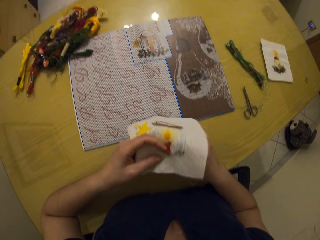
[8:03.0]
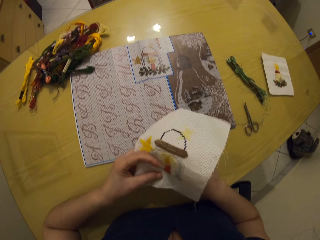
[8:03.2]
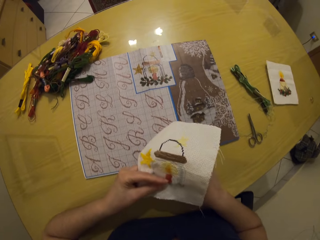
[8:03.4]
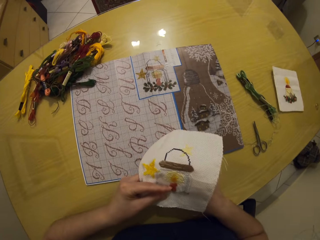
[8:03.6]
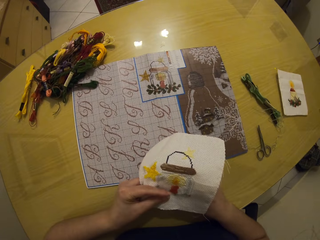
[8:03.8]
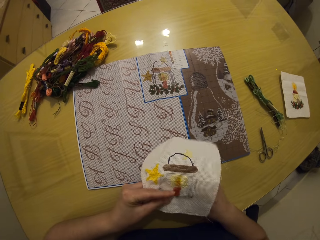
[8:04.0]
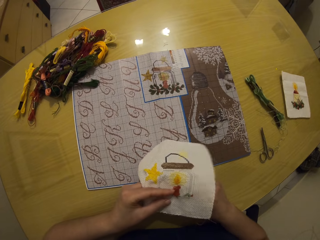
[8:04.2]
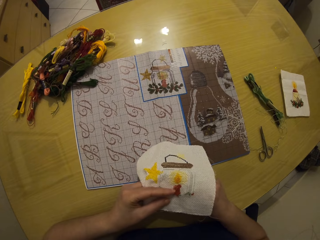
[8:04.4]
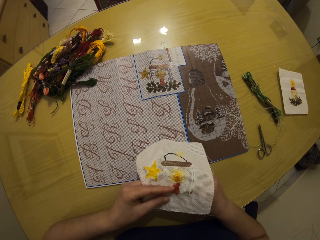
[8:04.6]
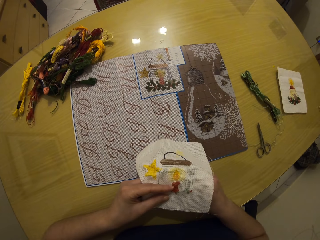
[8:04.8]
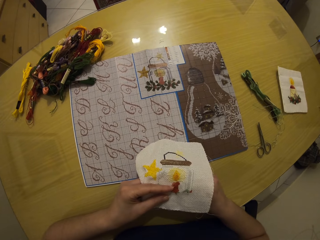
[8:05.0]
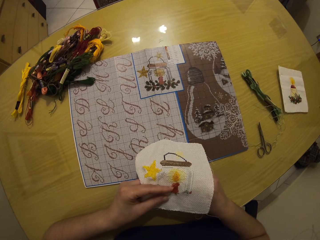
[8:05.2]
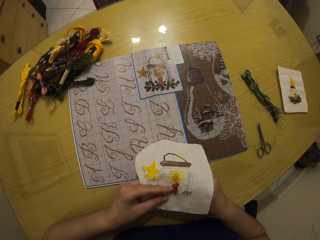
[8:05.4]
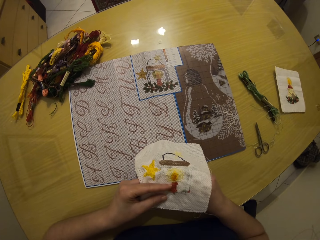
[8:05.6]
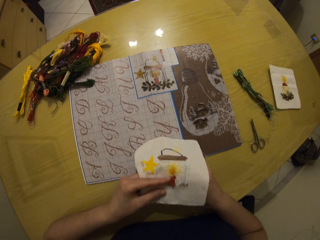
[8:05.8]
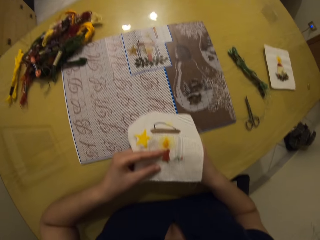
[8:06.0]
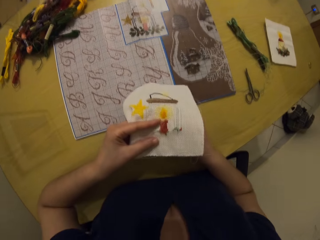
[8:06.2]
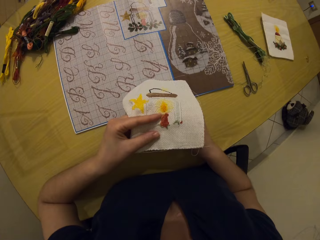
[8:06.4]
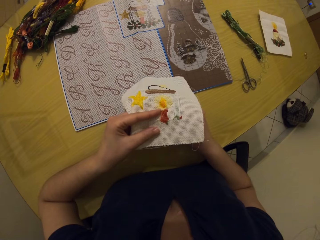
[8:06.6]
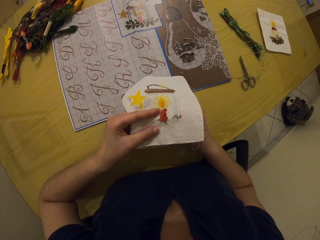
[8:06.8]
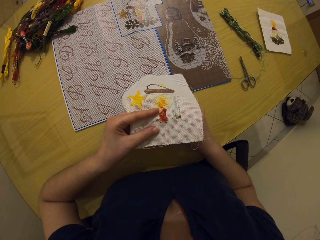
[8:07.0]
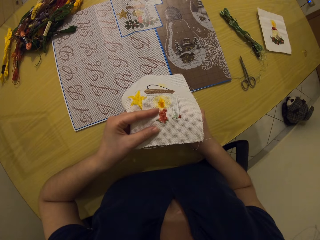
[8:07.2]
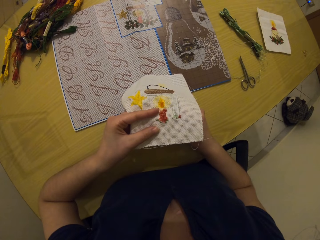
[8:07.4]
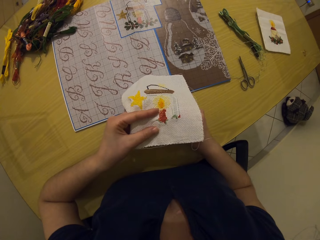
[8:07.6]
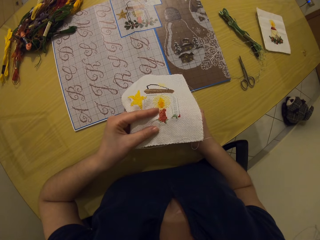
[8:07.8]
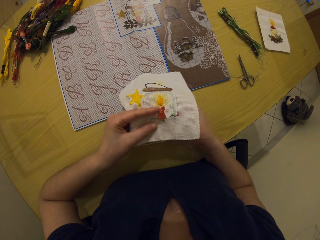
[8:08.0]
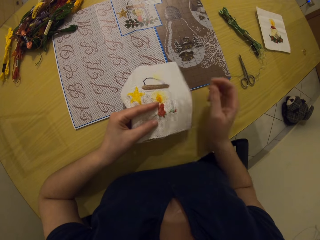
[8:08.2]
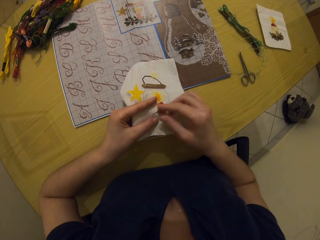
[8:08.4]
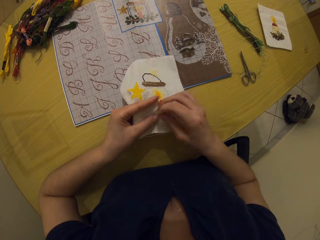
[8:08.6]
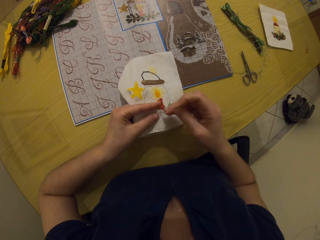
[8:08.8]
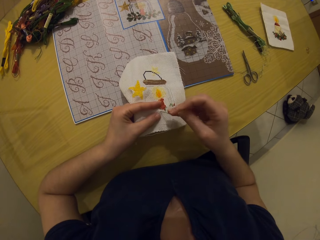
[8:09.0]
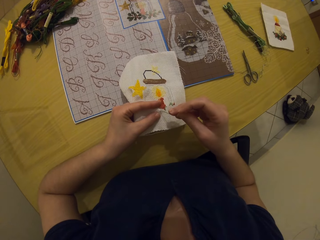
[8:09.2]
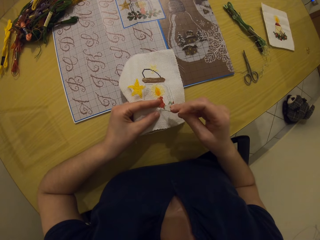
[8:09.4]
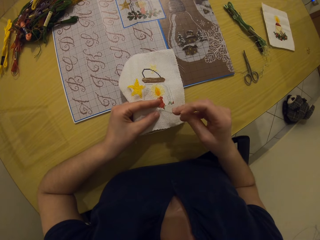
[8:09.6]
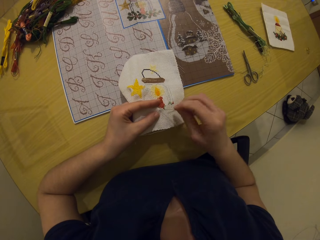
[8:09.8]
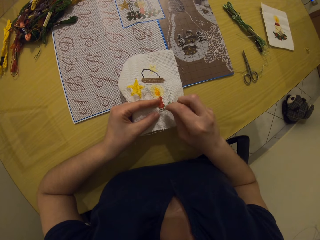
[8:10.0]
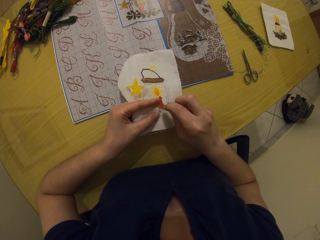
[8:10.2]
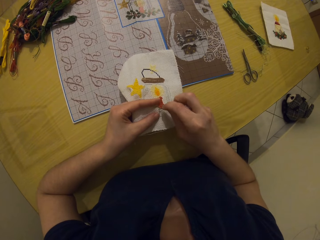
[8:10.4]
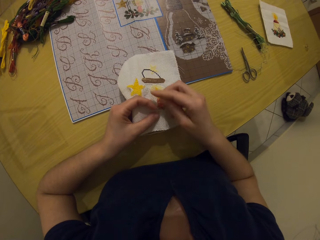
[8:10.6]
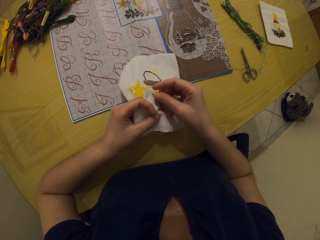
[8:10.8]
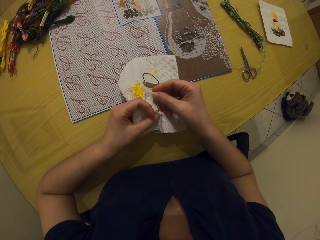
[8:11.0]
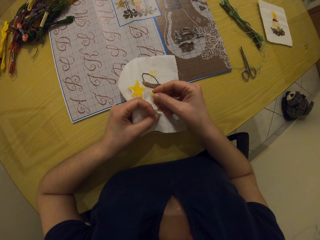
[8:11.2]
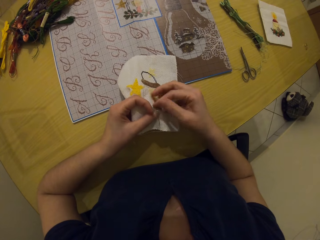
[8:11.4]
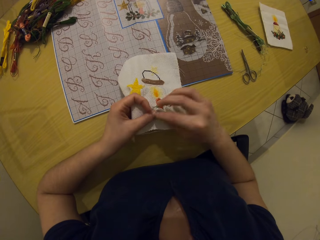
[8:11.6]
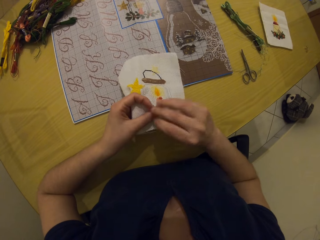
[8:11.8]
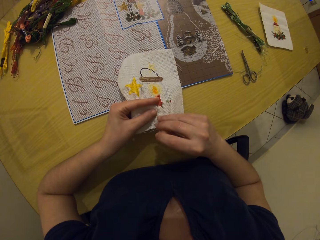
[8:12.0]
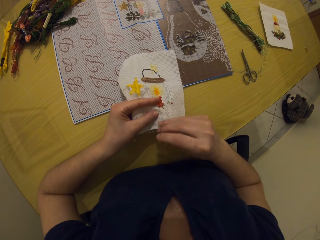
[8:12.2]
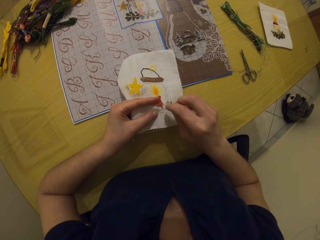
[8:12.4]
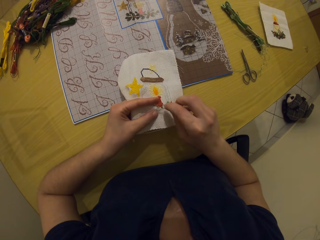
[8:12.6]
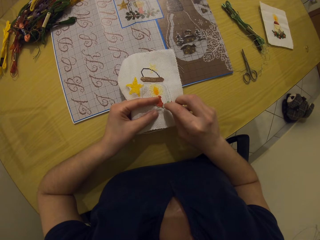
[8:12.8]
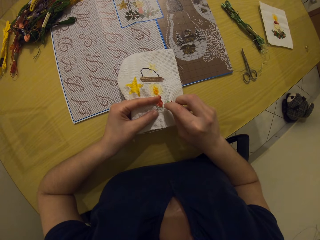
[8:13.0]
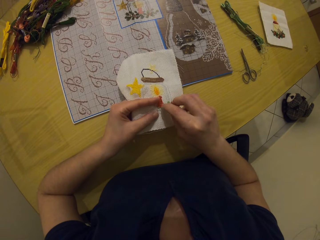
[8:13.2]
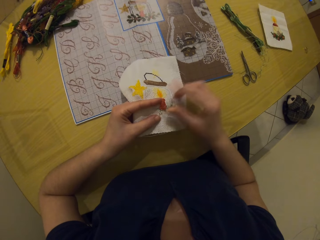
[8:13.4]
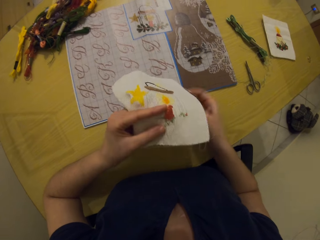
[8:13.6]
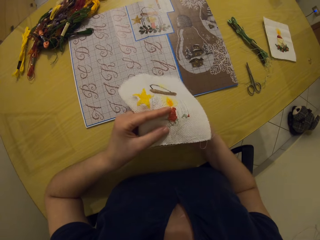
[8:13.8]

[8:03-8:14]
The camera wearer stares at the cloth. They sew the cloth using a sewing needle.

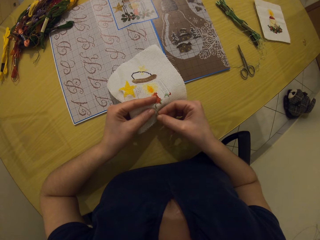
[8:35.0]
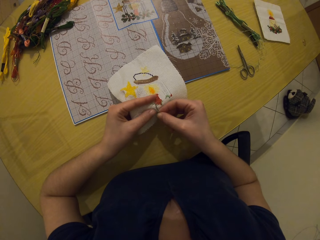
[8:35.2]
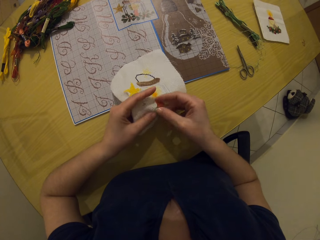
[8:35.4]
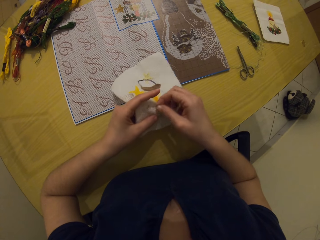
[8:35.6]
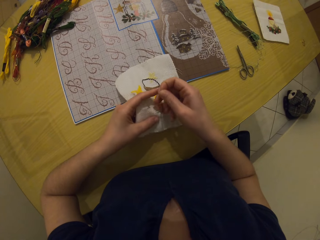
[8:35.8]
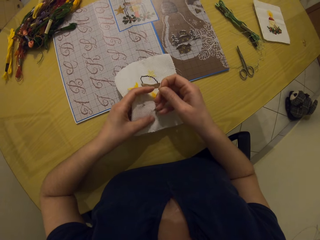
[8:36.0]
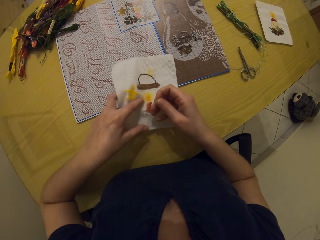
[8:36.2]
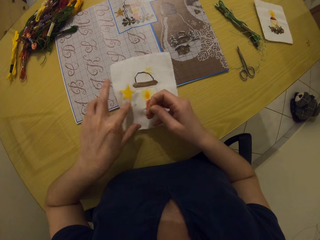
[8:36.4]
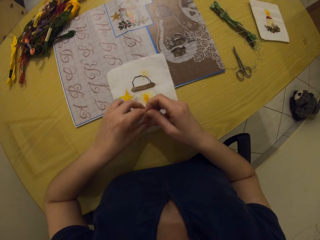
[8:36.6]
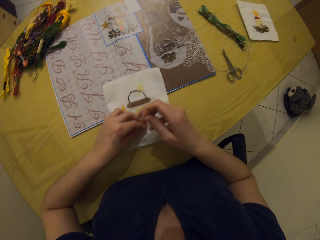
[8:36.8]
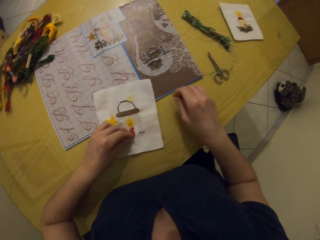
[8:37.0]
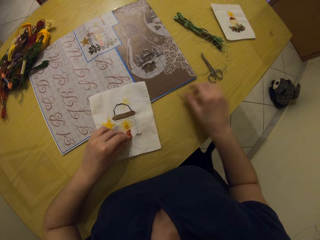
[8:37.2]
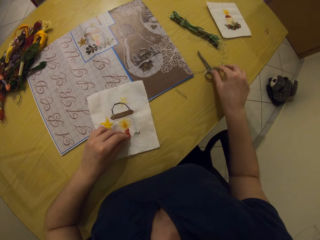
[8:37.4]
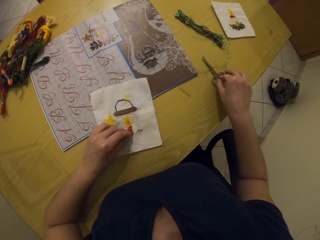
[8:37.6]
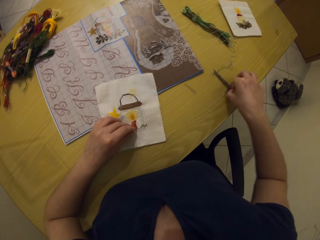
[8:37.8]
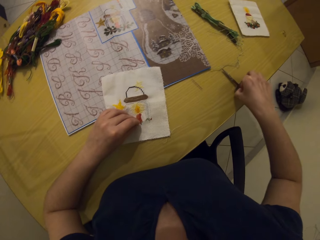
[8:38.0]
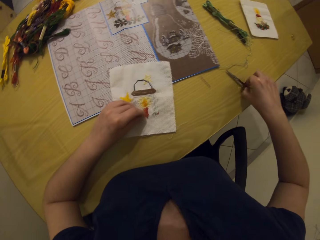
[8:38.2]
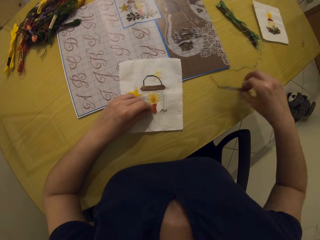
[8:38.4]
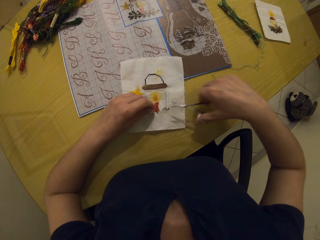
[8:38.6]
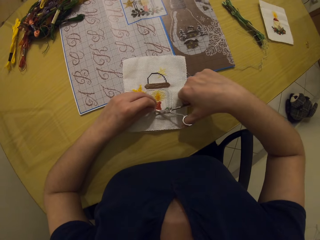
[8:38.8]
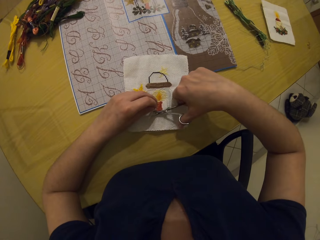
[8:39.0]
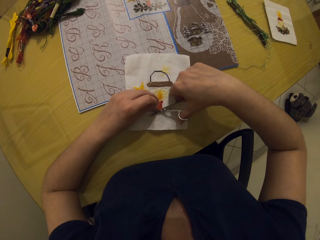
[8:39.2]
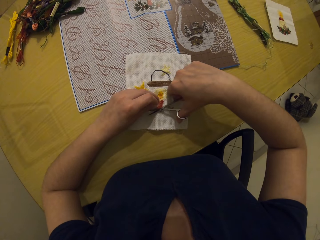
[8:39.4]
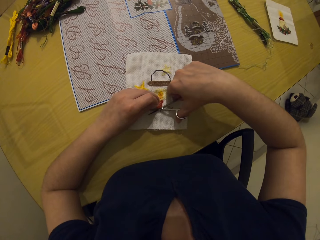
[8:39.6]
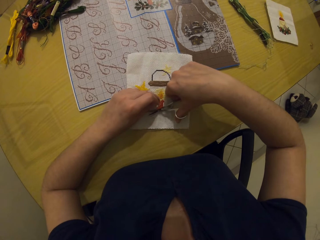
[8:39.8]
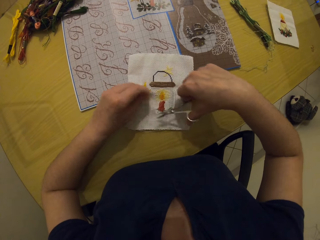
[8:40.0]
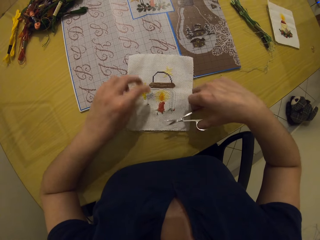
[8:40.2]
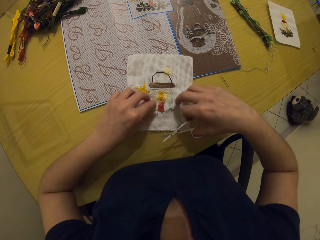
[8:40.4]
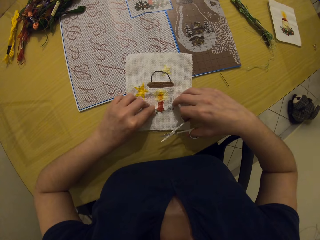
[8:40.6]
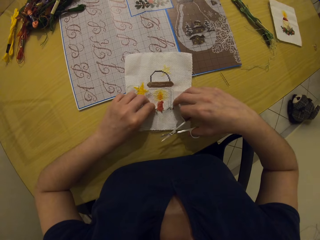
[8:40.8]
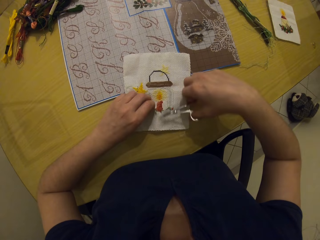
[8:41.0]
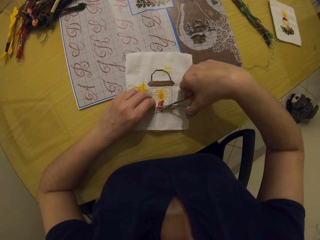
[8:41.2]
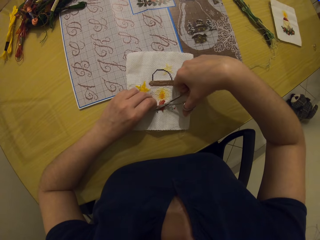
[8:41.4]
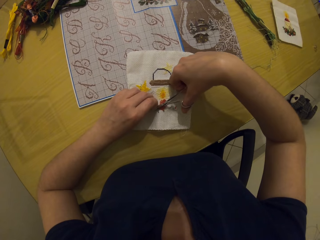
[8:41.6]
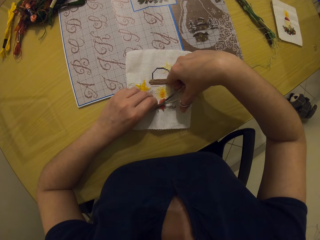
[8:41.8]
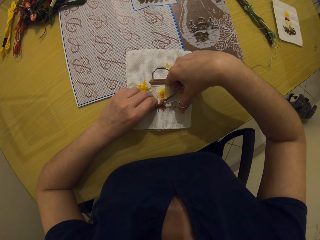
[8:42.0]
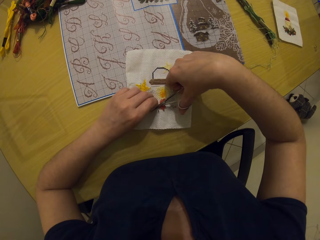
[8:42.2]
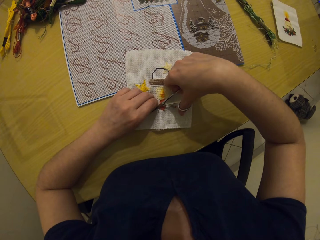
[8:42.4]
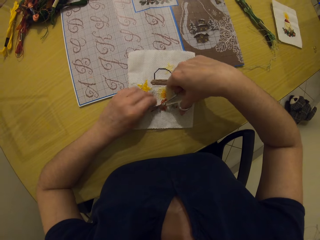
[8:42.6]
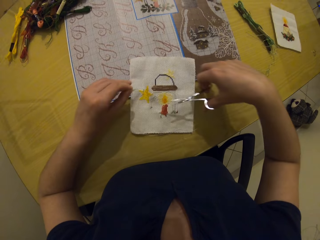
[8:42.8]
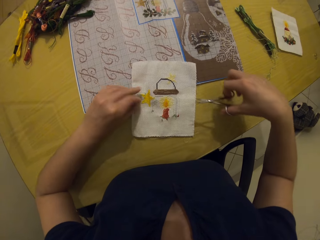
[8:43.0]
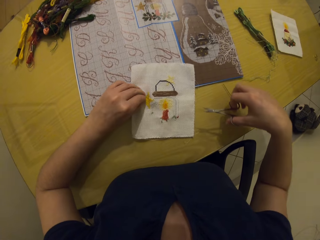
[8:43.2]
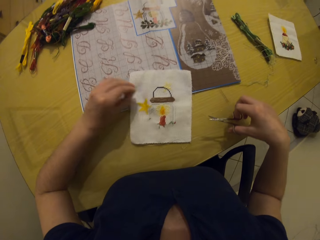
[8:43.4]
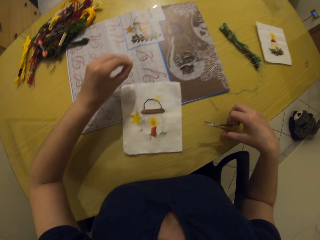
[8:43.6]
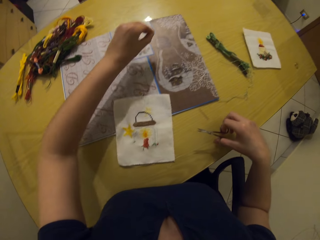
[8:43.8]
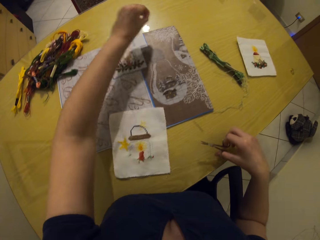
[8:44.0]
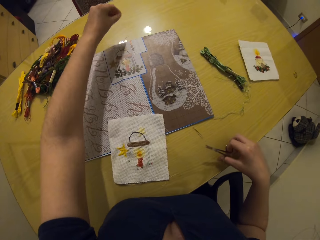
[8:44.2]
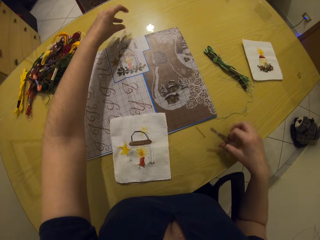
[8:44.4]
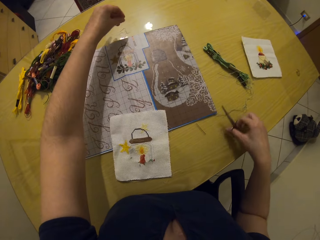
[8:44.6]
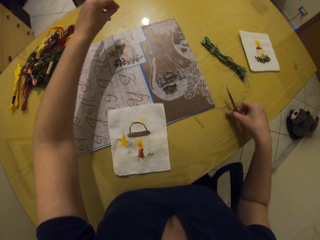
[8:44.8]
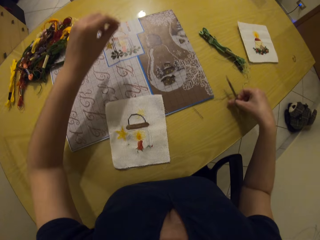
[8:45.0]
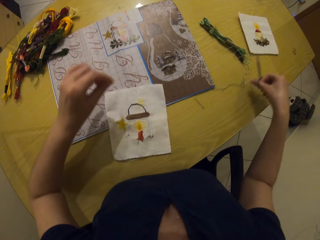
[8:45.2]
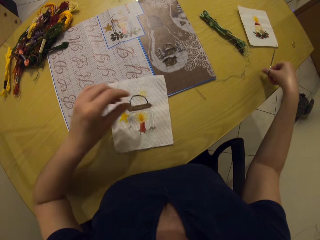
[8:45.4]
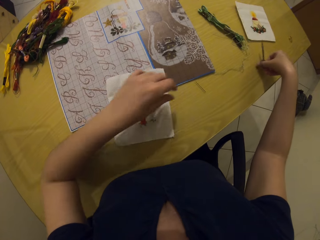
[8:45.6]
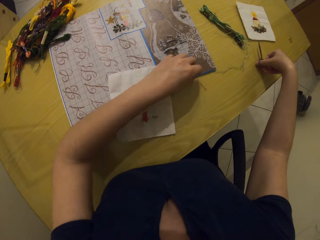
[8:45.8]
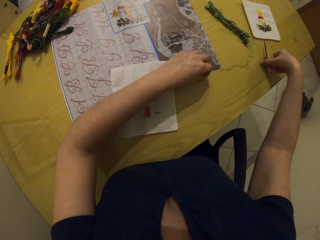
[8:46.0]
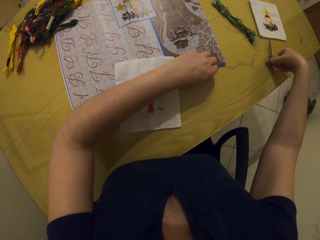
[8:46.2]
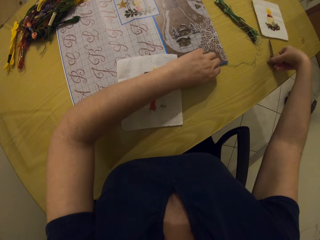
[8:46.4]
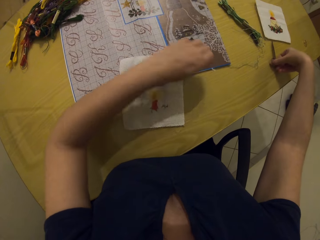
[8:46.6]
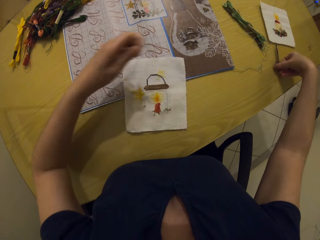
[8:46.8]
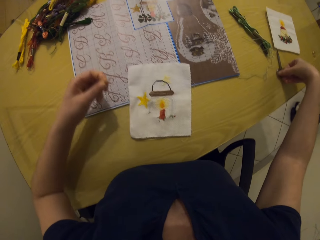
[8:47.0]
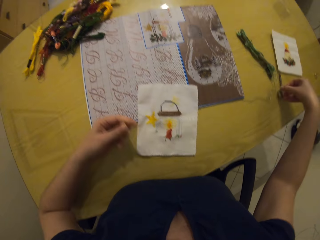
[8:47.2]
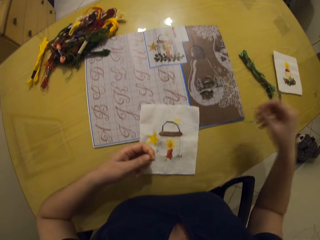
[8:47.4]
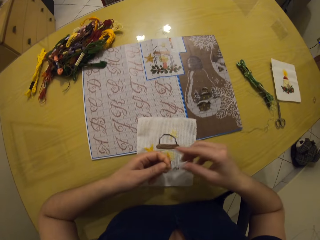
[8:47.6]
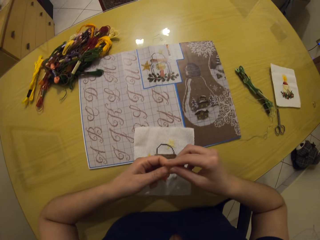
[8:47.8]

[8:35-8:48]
The camera wearer drops the cloth on the table. She drops the needle on the table. She picks up the pair of scissors from the table with her right hand. She snips the thread from the piece of cloth with the scissors in her right hand. She drops the thread on the table. She holds the thread with the left hand. She cuts the thread using the scissors. She drops the thread on the table. She drops the pair of scissors on the table with her right hand. She picks up the needle from the table with her left hand. She drops the needle on the table.
